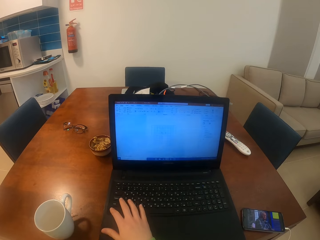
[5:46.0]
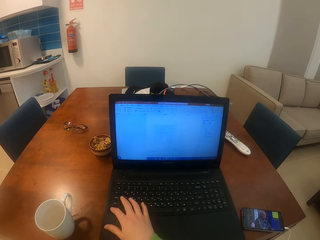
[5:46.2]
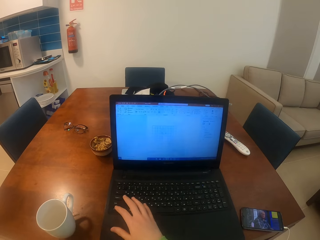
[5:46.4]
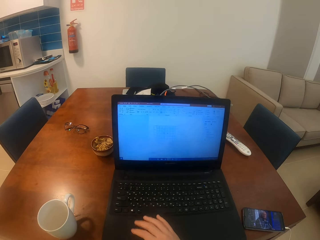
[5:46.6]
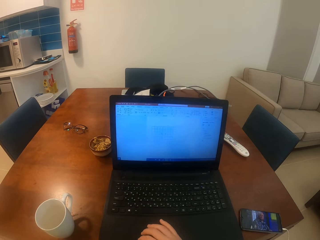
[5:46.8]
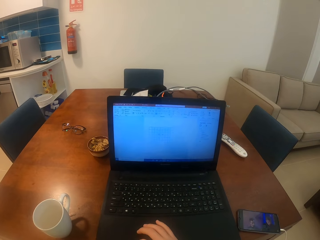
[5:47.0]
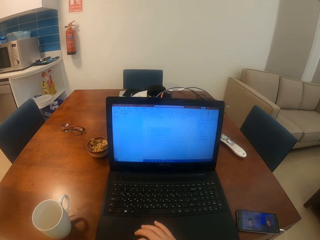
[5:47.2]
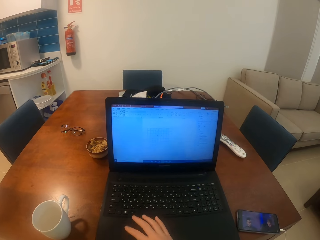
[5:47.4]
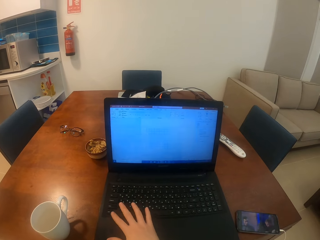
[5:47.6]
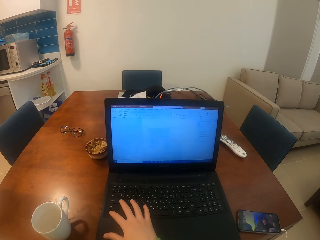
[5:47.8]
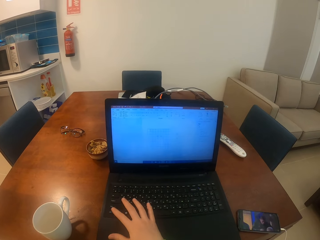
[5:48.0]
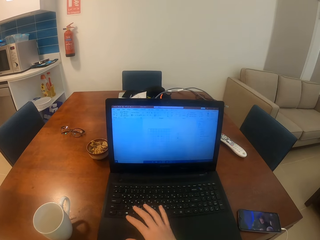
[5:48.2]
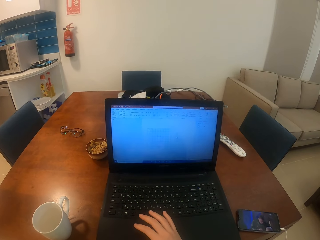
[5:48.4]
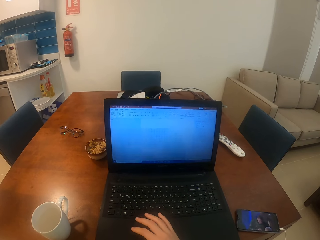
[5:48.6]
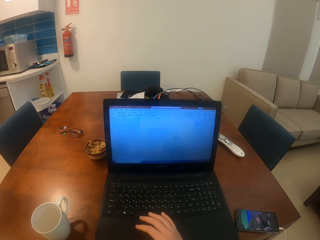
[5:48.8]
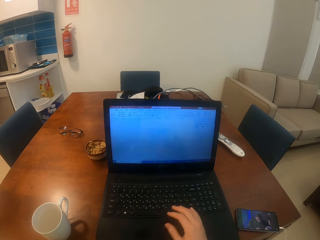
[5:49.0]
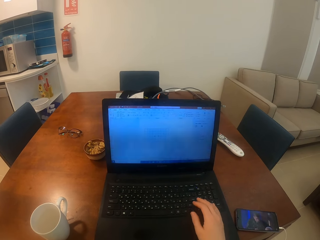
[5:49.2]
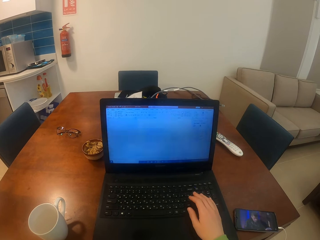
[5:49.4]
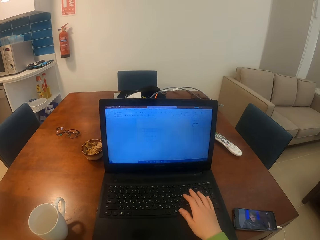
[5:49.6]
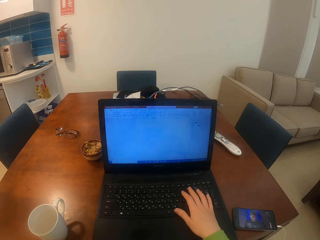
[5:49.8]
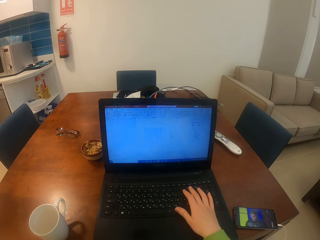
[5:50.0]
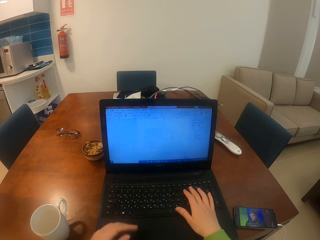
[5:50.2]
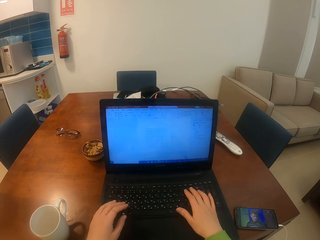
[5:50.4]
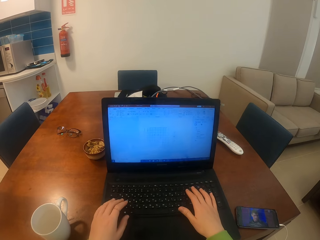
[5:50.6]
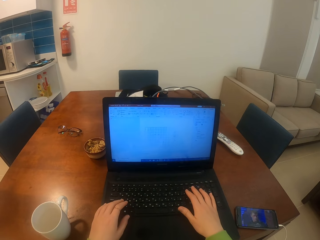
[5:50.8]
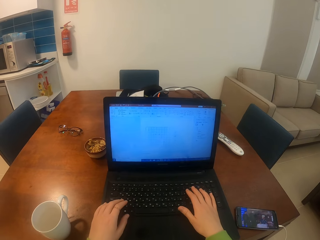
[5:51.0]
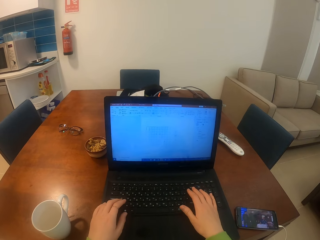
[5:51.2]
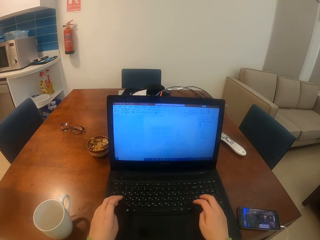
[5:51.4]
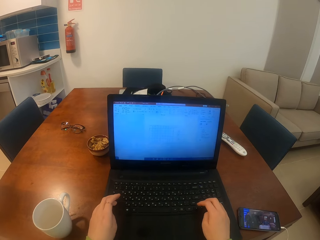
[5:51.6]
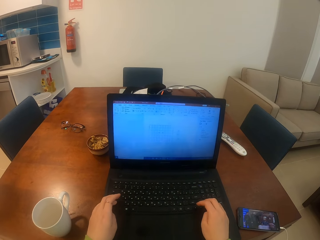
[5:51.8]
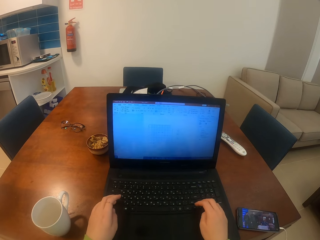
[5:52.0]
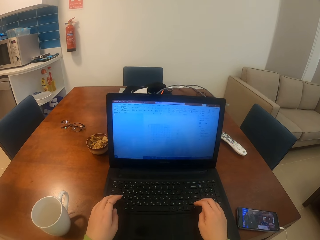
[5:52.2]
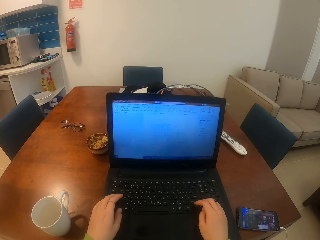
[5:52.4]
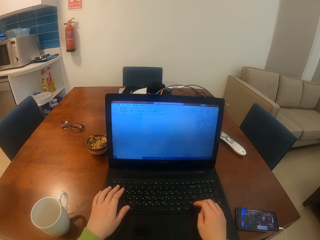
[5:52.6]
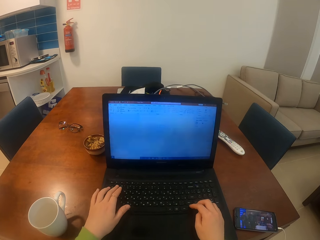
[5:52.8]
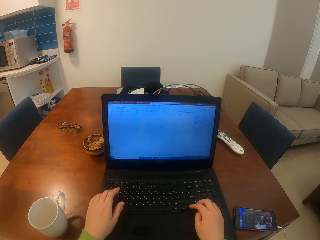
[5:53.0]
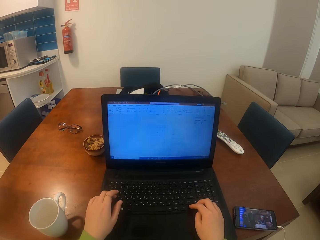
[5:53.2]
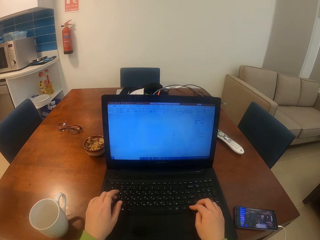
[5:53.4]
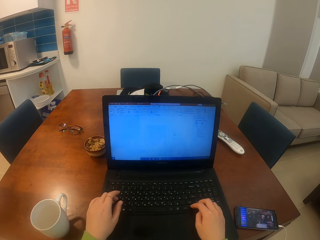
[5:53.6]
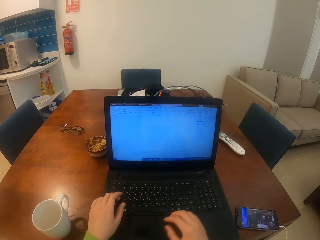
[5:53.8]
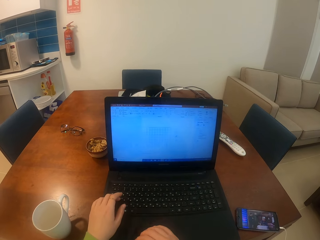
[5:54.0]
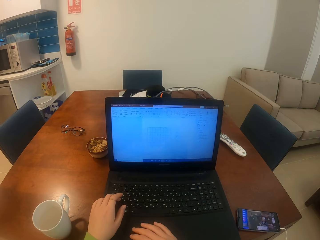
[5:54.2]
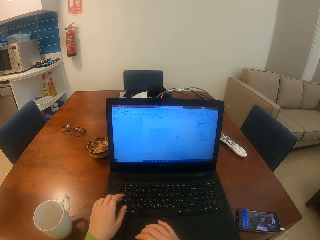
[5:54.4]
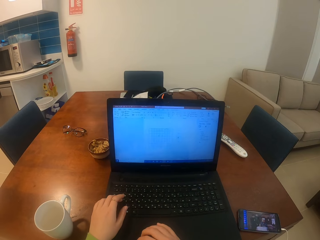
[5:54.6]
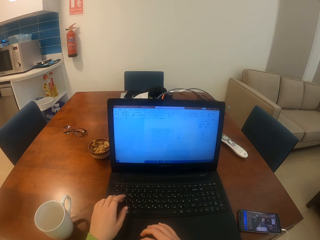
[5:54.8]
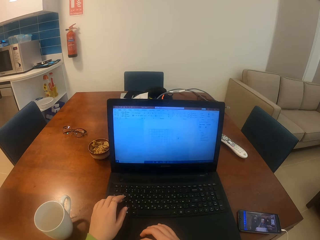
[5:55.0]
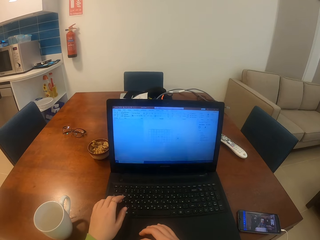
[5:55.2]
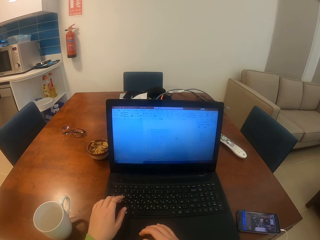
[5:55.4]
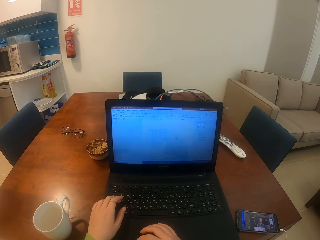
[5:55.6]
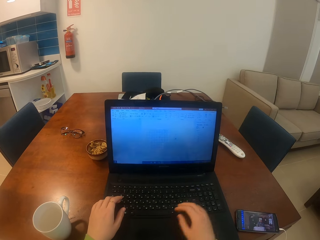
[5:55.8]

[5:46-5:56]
The camera wearer operates a laptop with her hand. She moves her hands on the laptop. She operates the laptop with her hands.

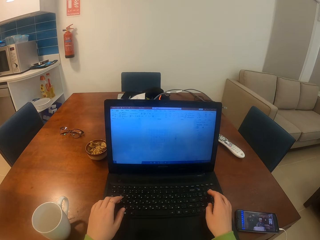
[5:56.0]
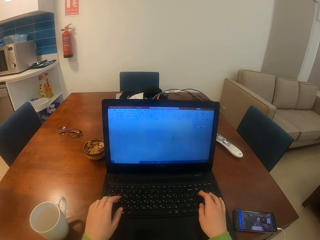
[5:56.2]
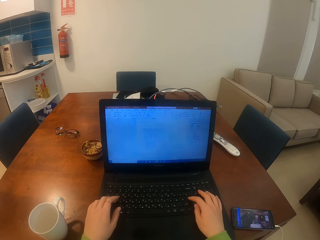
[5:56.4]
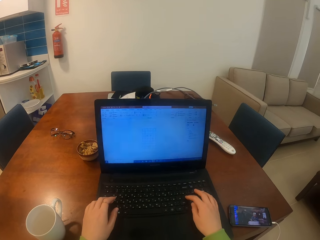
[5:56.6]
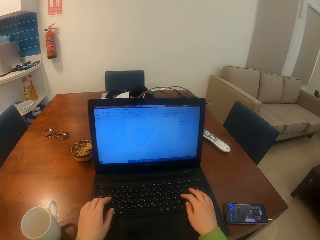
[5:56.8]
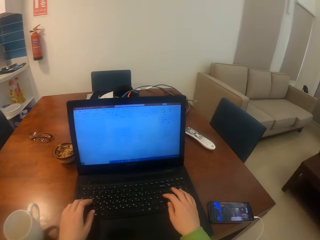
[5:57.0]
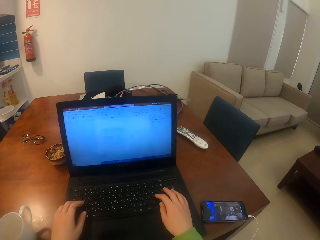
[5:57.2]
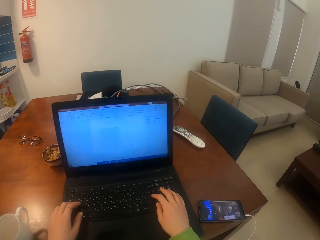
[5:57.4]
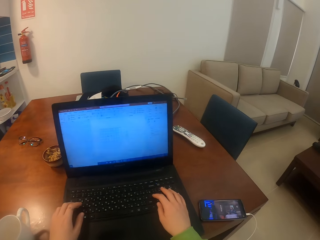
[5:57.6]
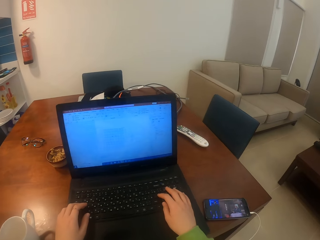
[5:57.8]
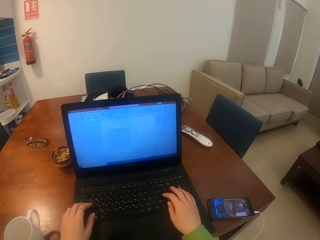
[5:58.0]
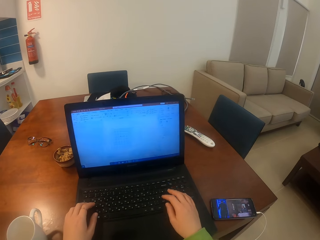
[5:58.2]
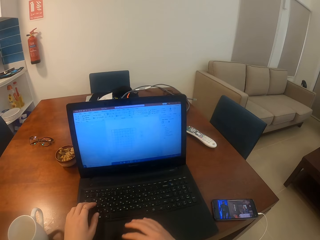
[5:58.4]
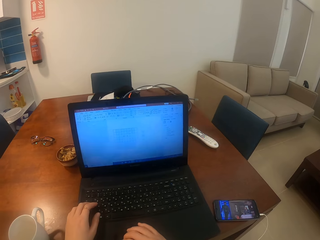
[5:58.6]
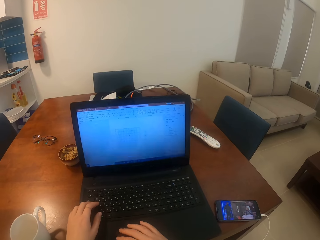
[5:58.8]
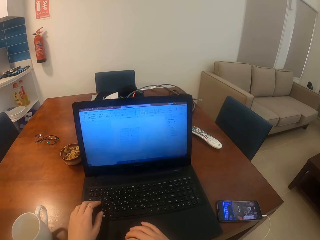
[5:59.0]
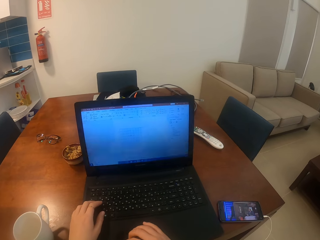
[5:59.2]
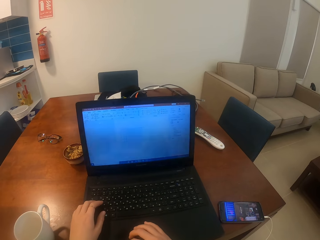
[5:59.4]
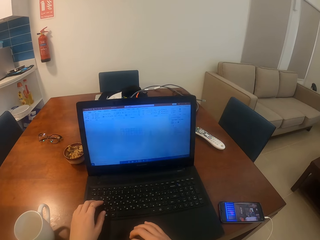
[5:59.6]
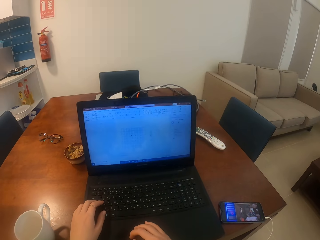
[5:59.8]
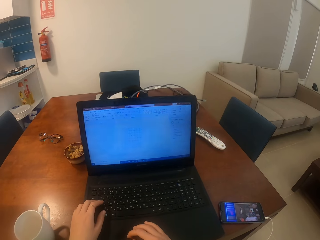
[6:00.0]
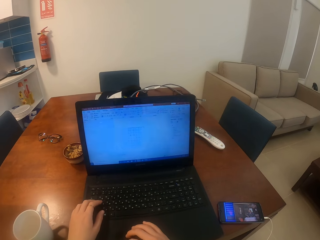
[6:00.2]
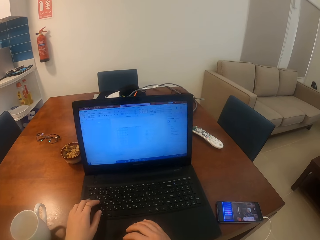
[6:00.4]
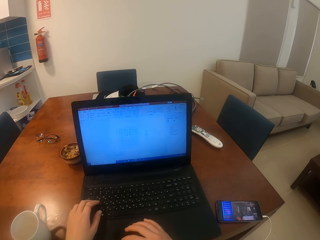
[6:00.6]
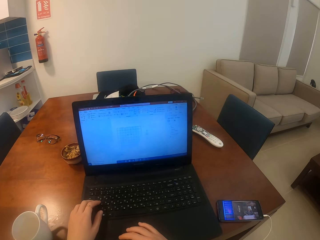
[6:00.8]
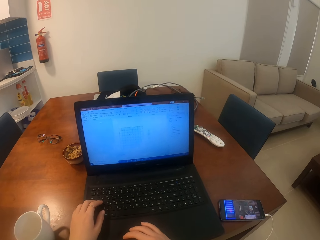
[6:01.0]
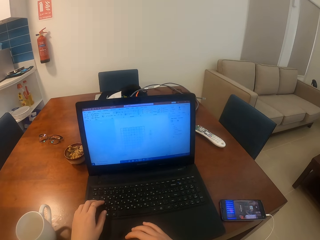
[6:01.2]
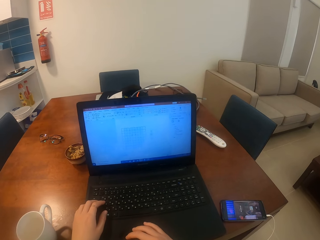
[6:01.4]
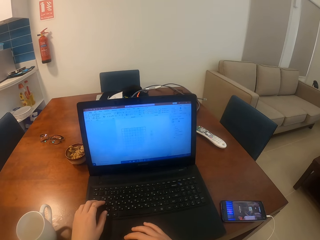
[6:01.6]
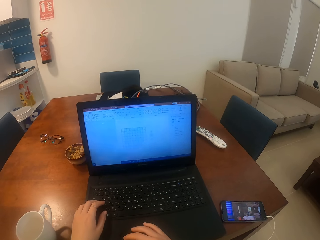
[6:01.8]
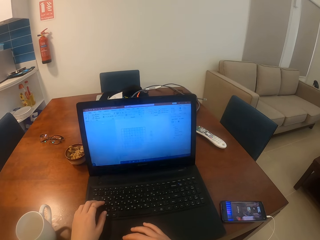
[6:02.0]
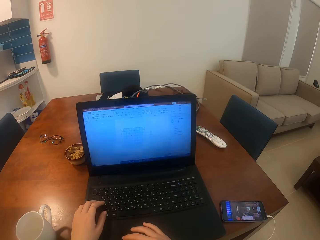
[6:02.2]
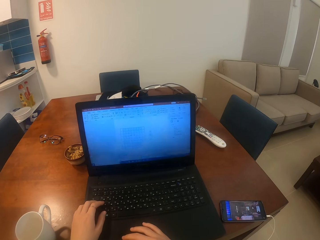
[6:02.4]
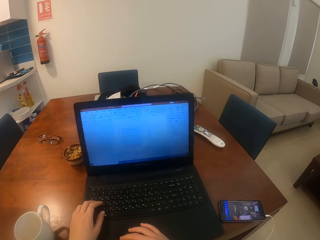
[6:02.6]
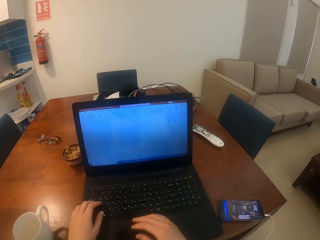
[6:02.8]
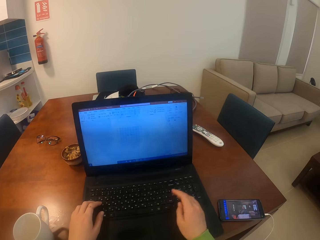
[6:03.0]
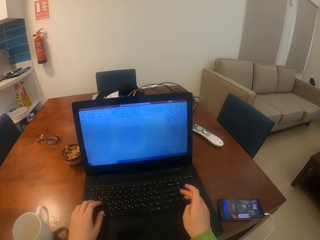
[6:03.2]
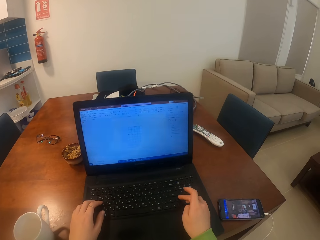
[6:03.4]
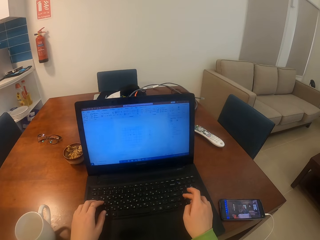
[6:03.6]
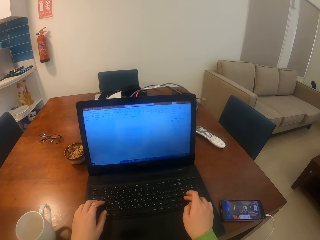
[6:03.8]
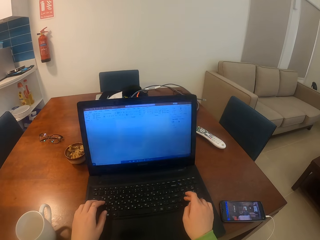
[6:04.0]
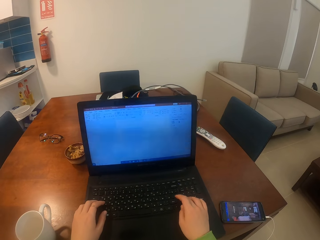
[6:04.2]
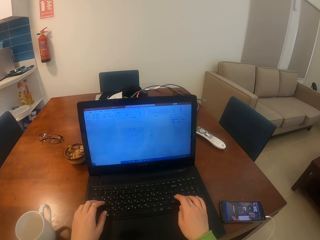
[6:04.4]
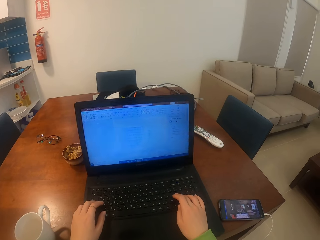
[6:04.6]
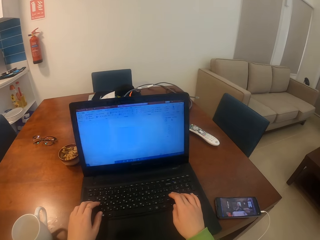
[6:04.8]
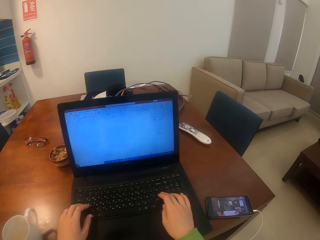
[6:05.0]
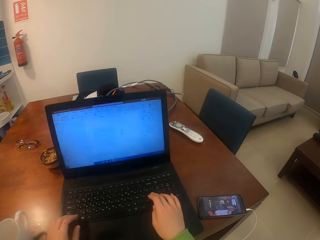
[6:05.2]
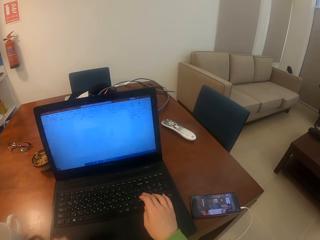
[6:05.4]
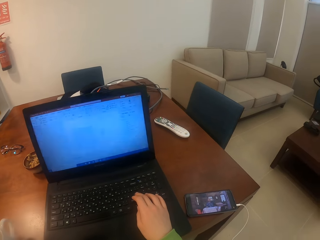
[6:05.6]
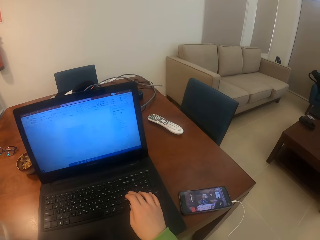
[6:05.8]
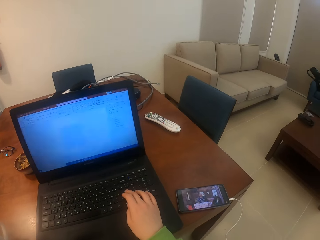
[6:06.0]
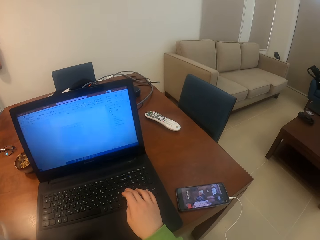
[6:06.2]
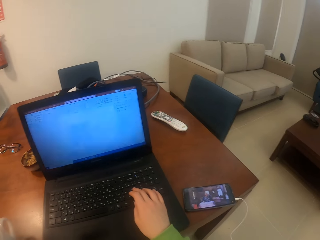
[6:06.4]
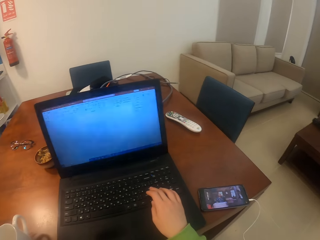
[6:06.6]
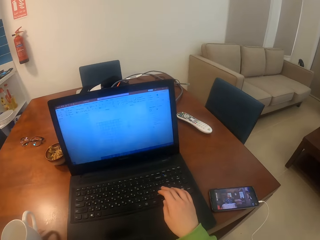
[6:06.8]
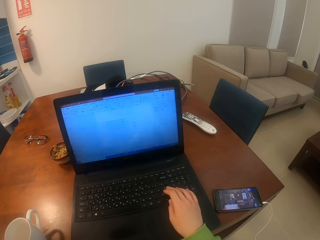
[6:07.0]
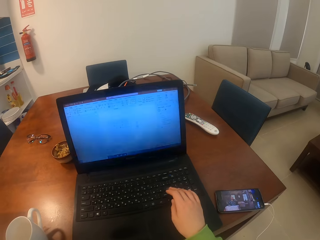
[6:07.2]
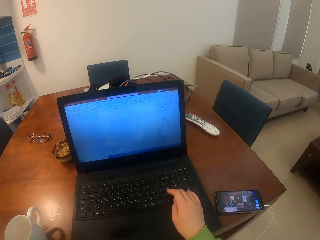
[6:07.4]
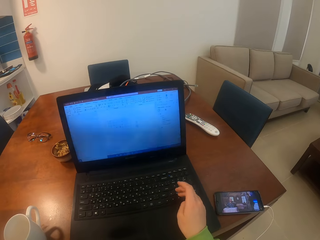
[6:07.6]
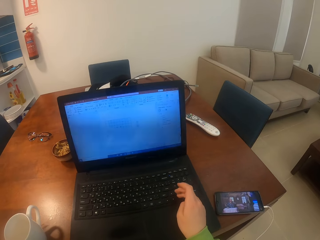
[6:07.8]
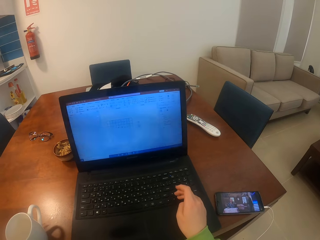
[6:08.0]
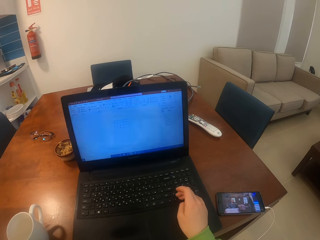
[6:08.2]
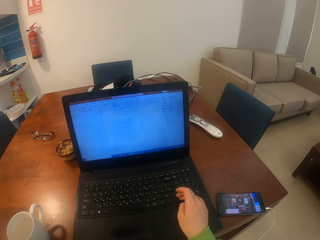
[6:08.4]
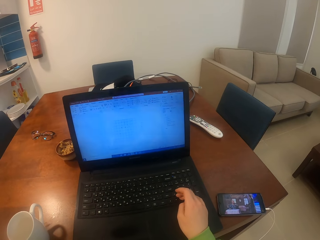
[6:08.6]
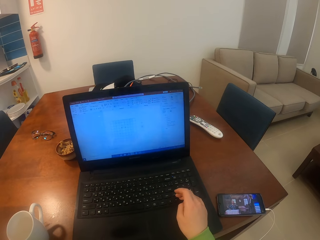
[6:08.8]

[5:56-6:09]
The camera wearer looks around a room. She operates a laptop with her hands. She moves her hands on the laptop. She looks around the room.
